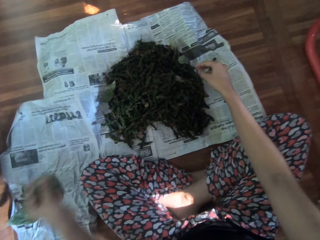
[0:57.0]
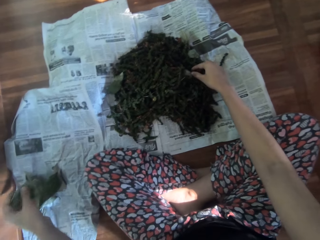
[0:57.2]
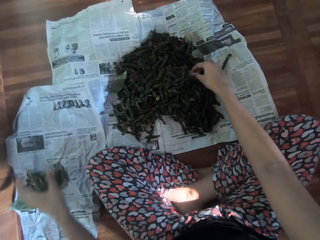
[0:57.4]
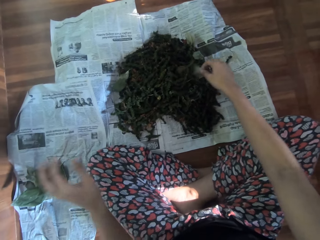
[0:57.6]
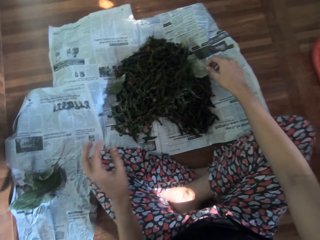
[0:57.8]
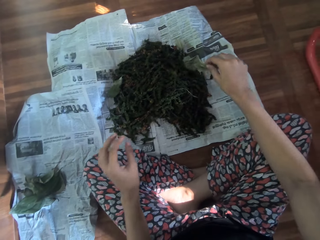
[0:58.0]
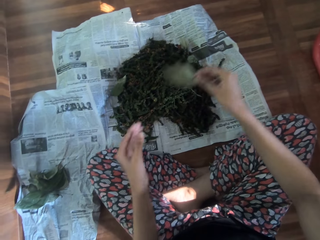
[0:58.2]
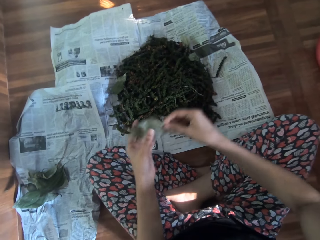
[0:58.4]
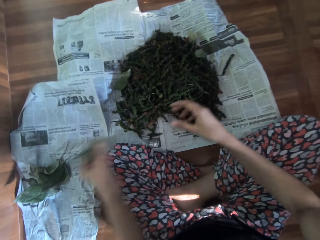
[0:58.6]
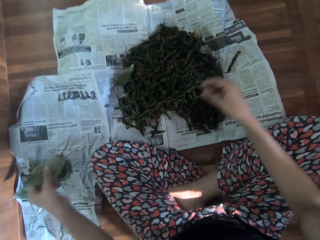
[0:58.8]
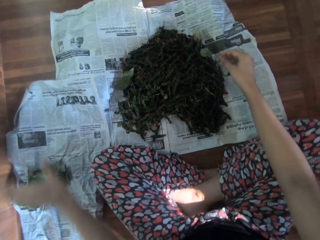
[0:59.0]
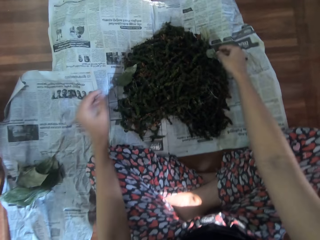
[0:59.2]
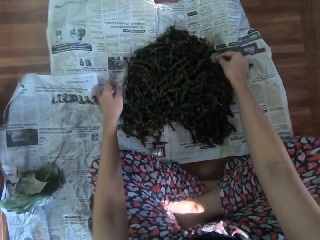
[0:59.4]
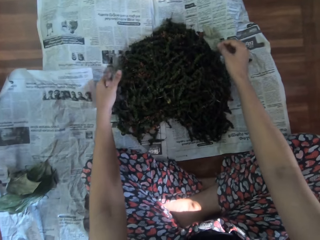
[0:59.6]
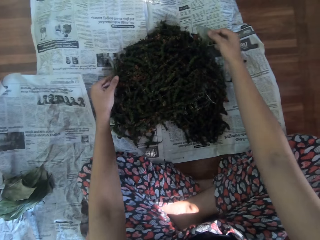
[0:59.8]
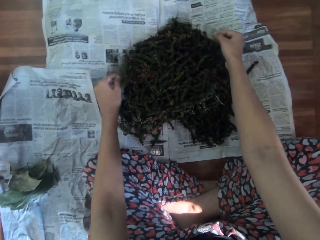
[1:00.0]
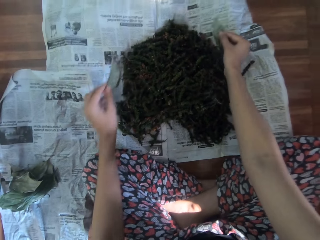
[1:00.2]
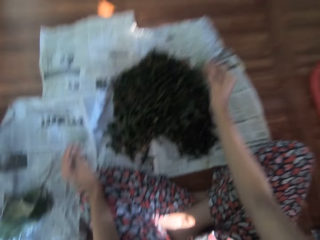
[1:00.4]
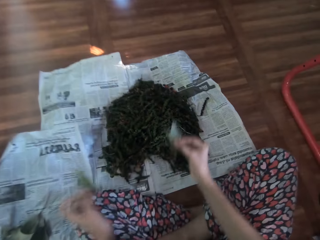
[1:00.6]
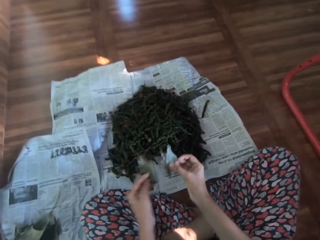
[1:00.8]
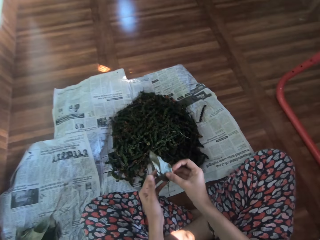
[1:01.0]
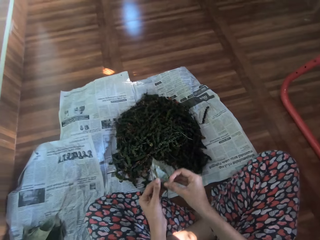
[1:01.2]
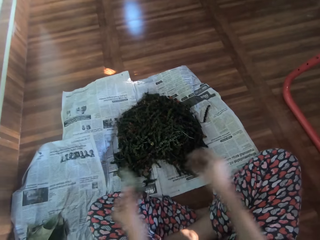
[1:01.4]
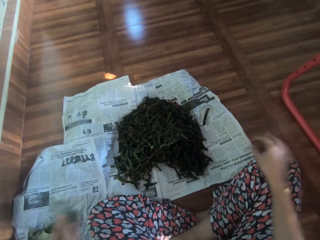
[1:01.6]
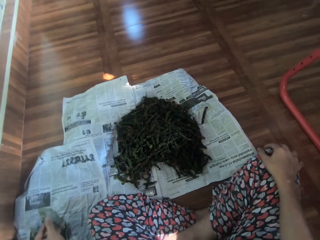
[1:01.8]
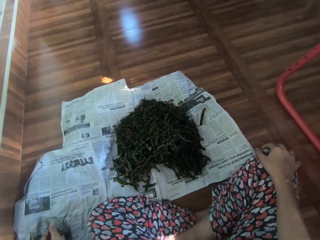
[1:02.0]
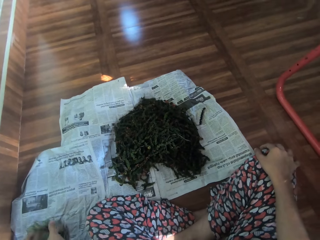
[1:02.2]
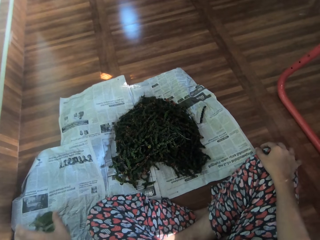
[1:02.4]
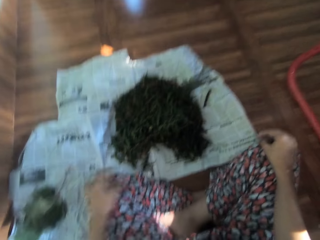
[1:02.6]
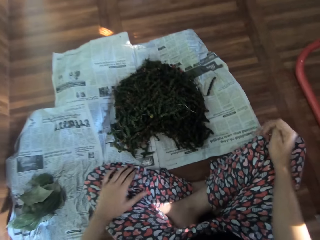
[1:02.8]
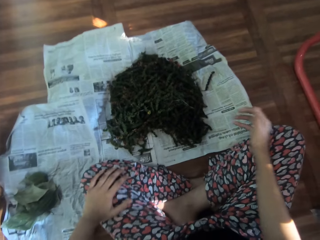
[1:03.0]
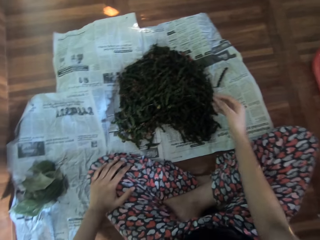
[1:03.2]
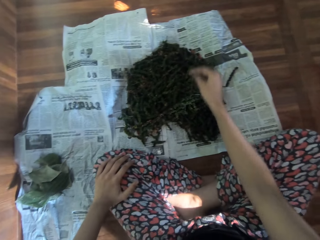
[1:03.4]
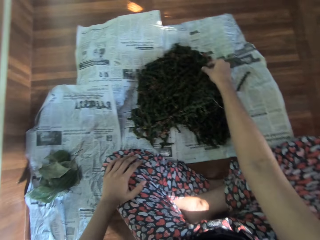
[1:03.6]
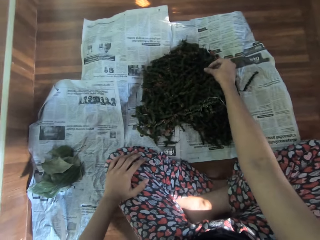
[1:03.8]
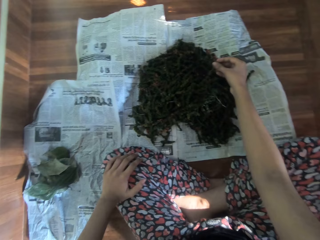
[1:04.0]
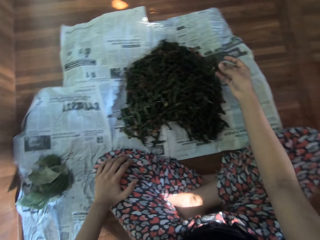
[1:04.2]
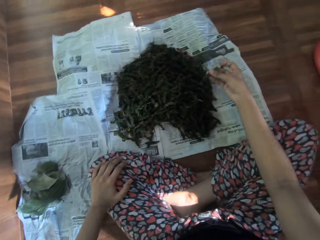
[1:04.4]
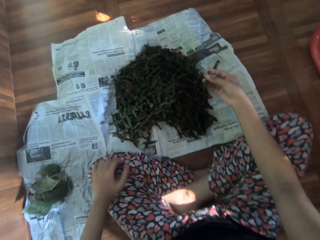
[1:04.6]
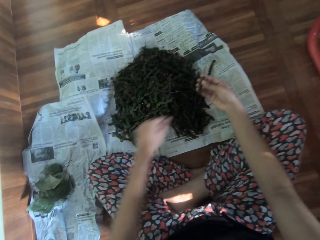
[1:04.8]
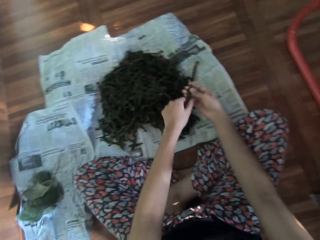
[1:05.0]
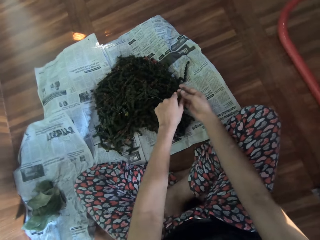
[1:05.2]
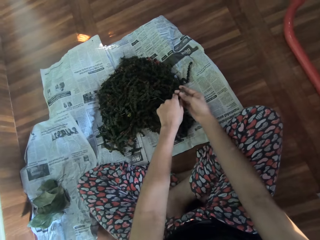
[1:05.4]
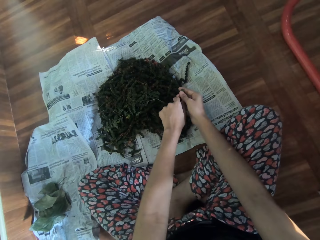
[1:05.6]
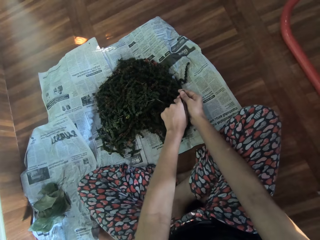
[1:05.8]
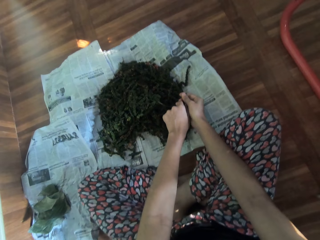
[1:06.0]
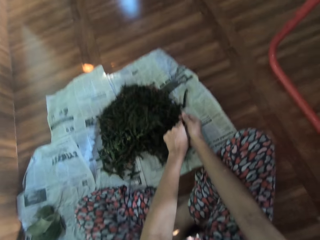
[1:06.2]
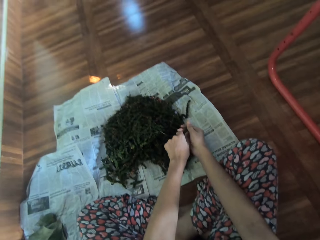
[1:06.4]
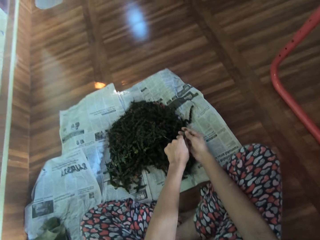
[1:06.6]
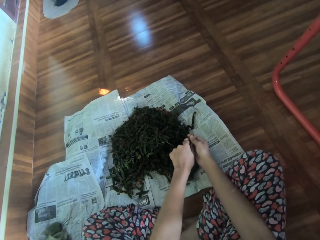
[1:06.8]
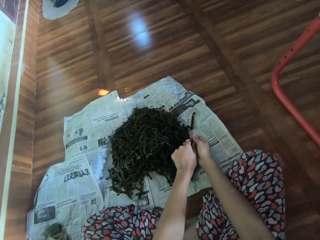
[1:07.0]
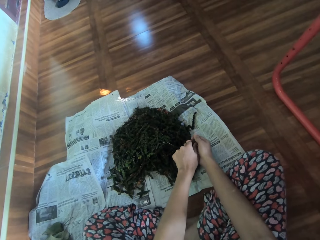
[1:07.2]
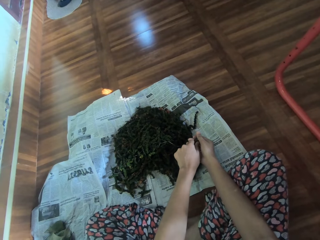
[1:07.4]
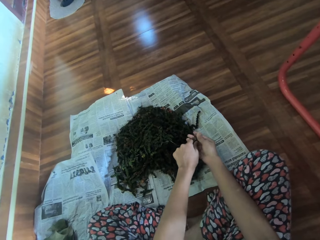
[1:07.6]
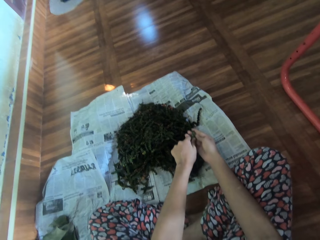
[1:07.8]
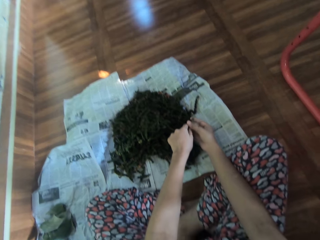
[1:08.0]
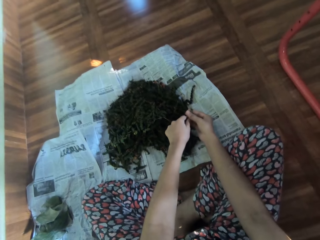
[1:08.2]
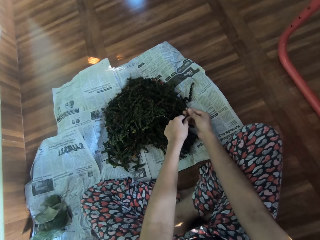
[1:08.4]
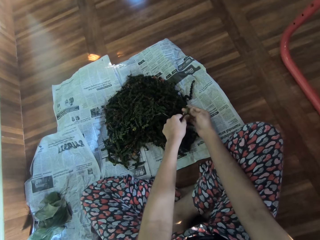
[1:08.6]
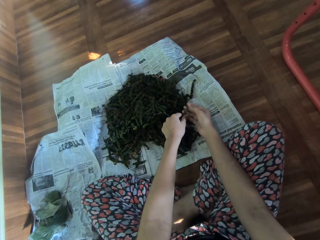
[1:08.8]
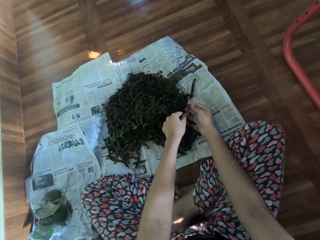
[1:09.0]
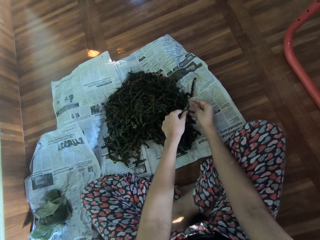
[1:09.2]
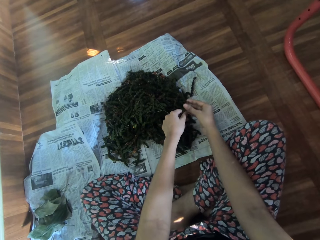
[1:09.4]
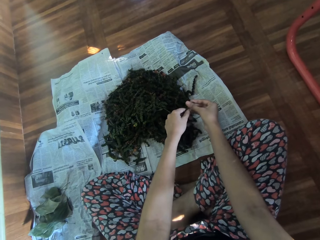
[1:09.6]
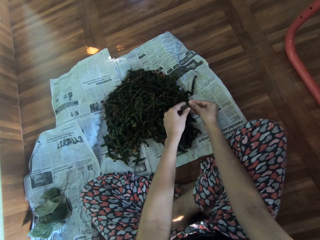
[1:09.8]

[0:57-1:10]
The camera wearer passes the leaf in her right hand to her left hand. She drops the leaf in her left hand on the newspaper on the floor. She picks a leaf on the newspaper on the floor with her right hand, passes the leaf in her right hand to her left hand, and drops the leaf in her left hand on the newspaper on the floor. She picks a leaf on the newspaper on the floor with her left hand. She picks a leaf on the newspaper on the floor with her right hand. She passes the leaf in her right hand to her left hand. She drops the leaves in her left hand on the newspaper on the floor. She picks a leaf on the newspaper on the floor with her right hand. She plucks off the leaf from the midrib of the leaf with both hands.

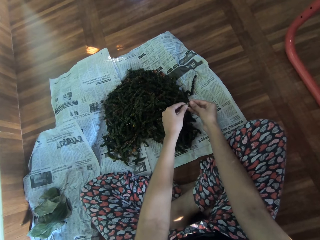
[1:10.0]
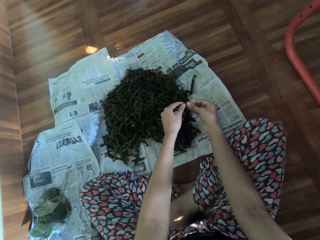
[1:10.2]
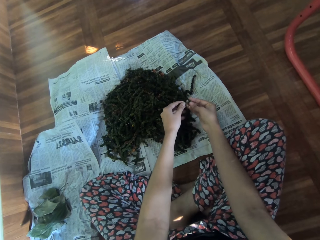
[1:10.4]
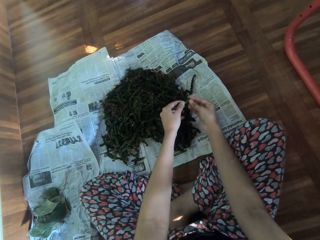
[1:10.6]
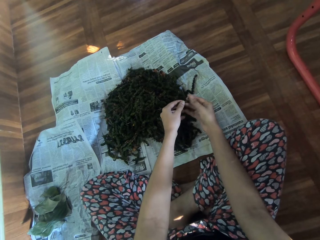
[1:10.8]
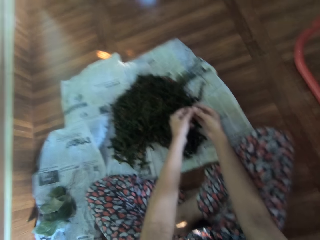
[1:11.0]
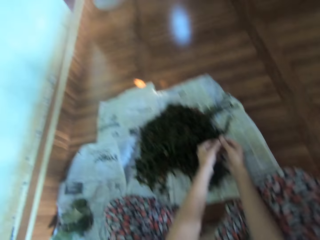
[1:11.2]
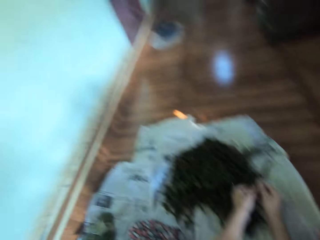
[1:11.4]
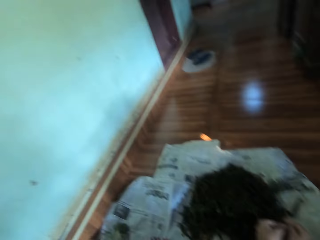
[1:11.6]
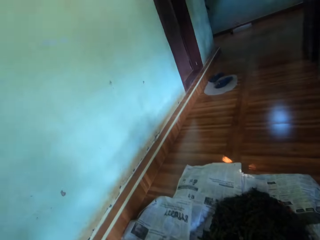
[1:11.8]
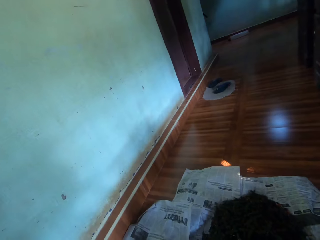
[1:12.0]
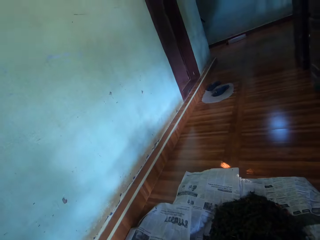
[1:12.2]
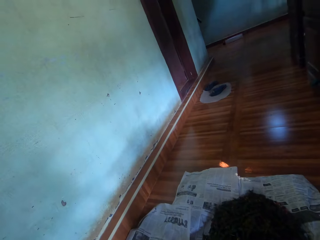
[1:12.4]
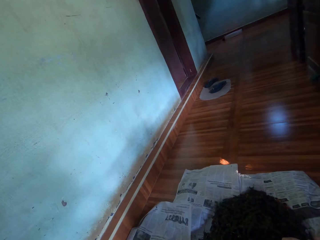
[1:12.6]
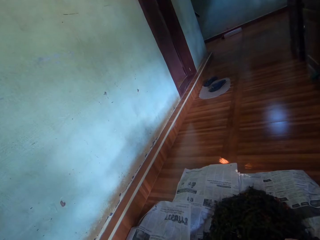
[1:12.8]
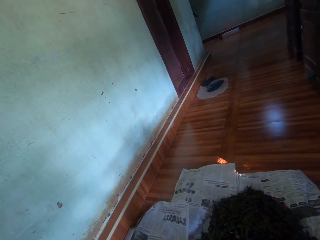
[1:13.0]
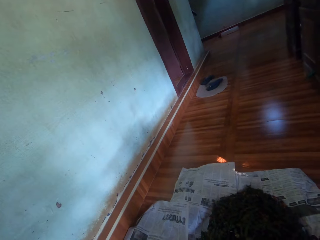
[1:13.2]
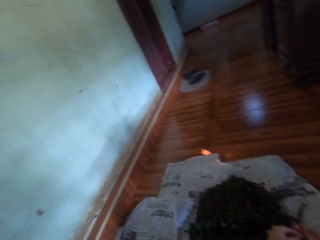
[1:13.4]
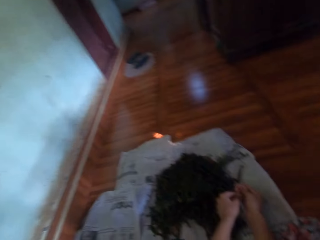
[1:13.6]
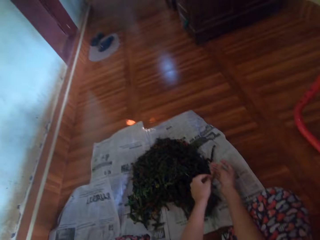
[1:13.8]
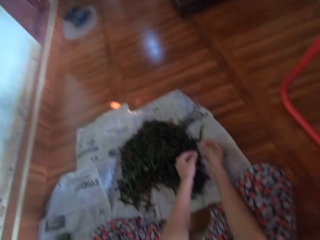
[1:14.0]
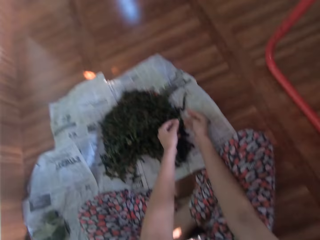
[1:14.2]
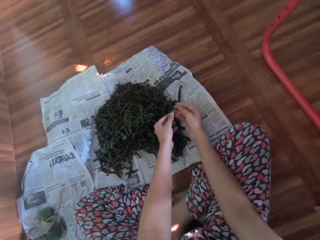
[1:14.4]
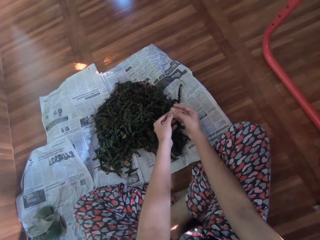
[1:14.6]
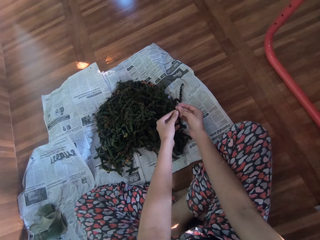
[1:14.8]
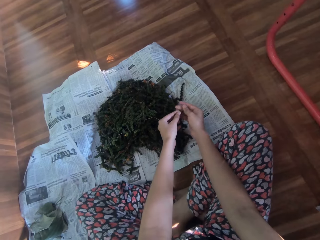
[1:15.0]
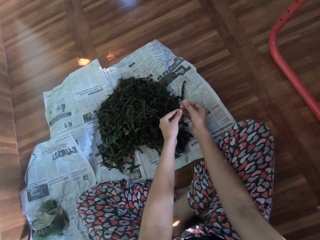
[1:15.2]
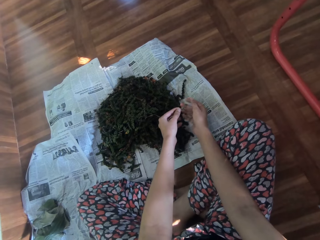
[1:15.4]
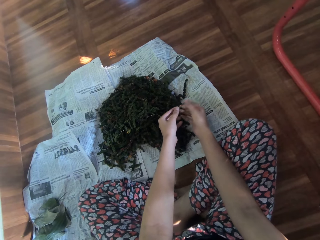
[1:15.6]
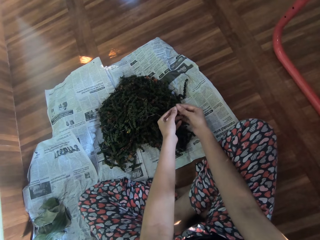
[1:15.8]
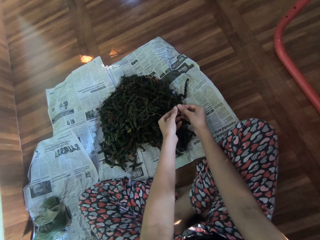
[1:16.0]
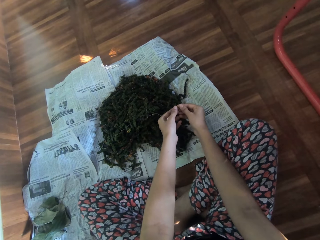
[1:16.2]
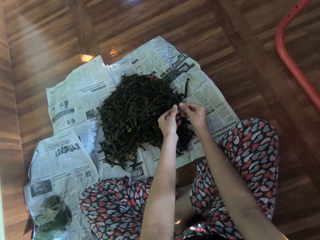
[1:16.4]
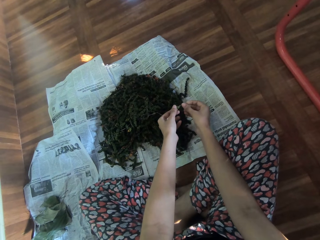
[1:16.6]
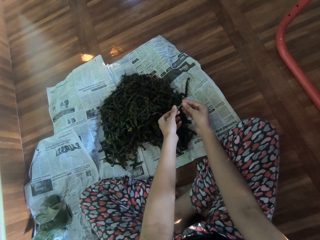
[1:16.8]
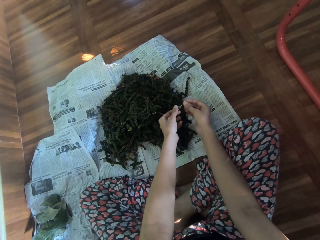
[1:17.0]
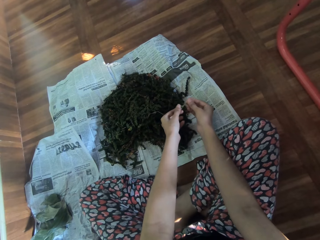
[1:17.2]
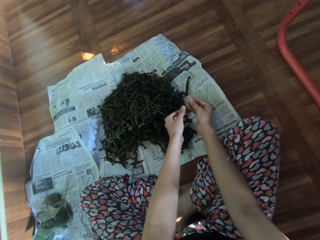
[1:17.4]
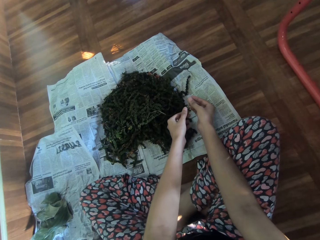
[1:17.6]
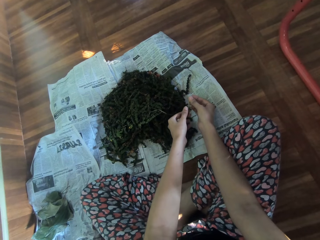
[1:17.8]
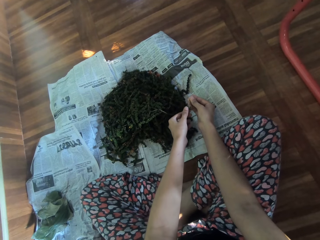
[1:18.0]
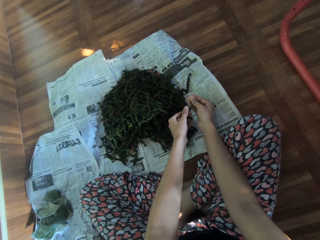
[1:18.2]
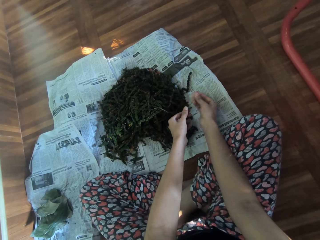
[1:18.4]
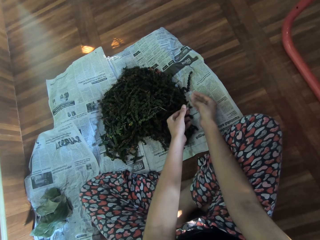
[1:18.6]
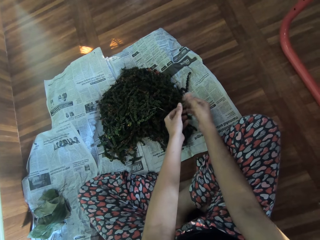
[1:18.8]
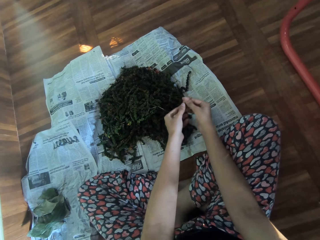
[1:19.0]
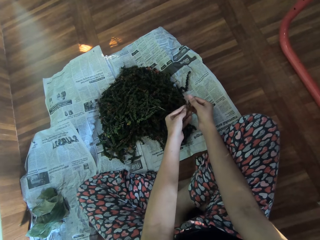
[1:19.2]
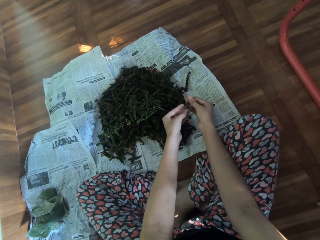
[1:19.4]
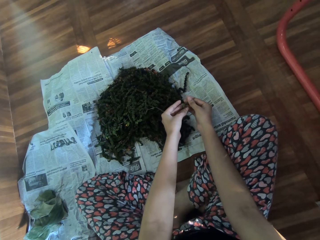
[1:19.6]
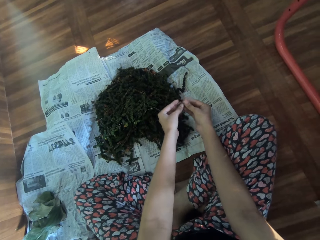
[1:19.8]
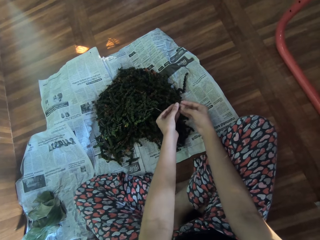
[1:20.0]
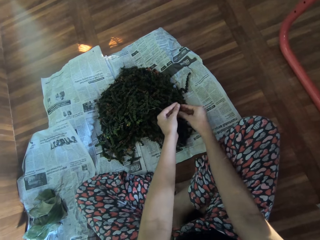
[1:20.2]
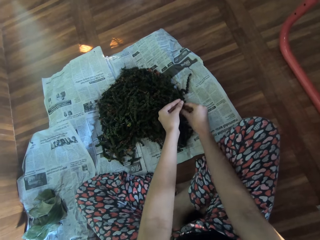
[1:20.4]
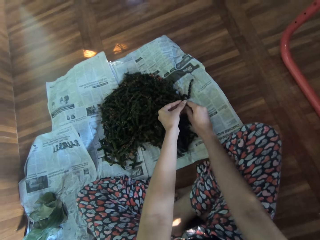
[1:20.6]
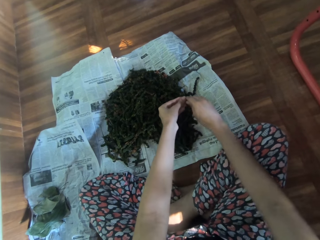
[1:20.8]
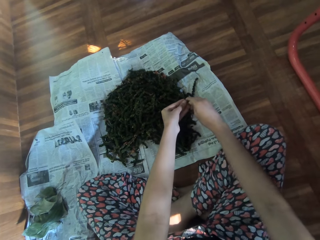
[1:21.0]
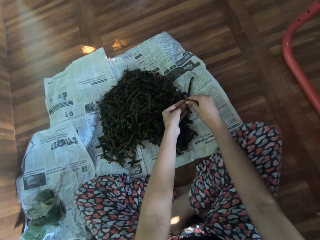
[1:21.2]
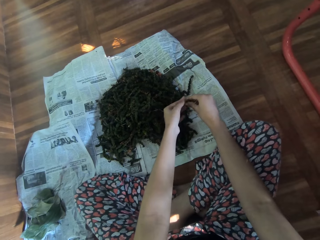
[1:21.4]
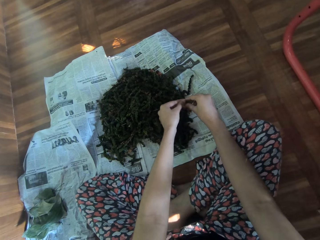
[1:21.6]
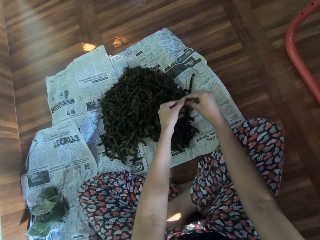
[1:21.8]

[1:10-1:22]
The camera wearer stares at the house. They peel the grain.
